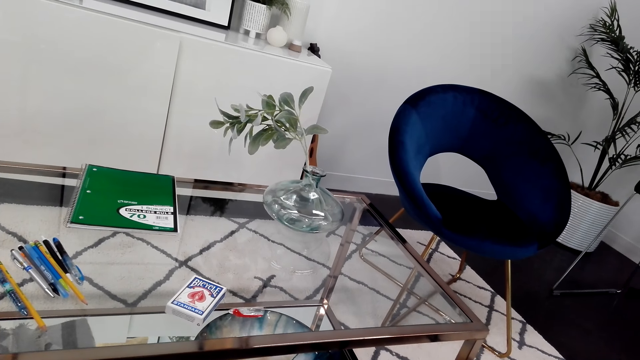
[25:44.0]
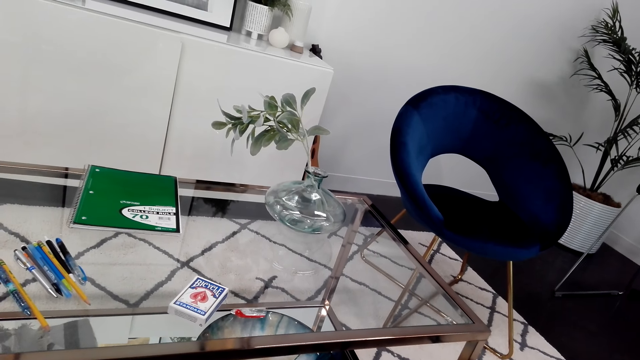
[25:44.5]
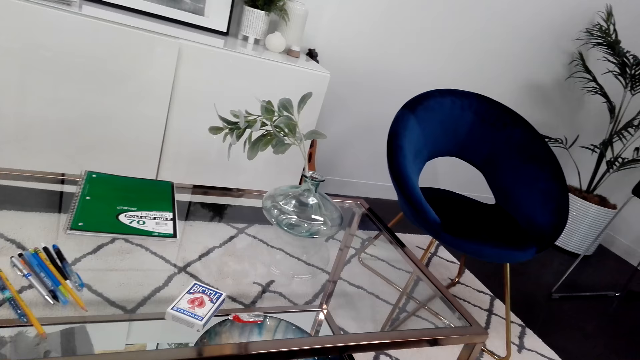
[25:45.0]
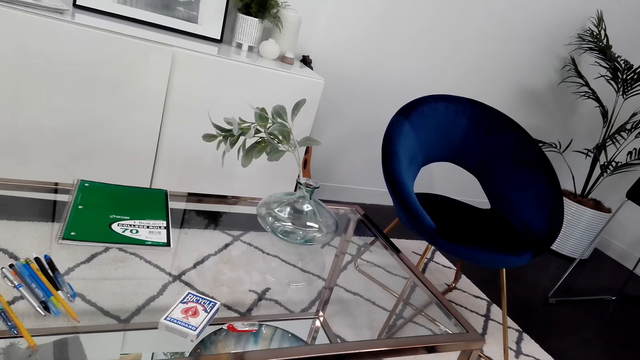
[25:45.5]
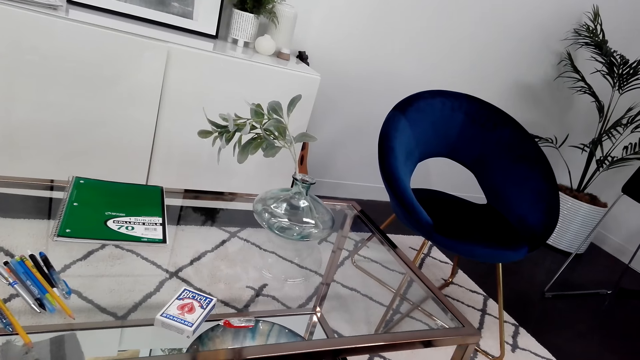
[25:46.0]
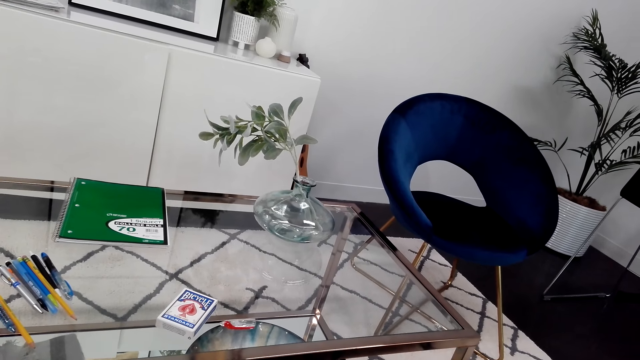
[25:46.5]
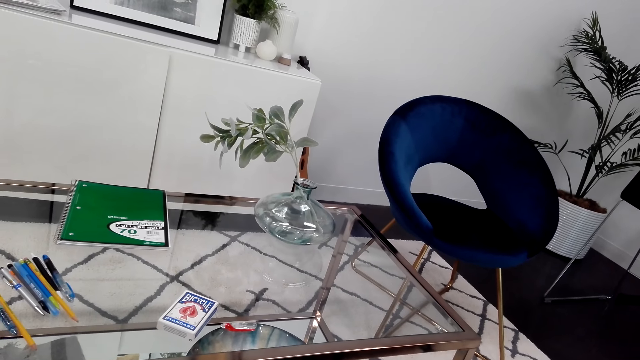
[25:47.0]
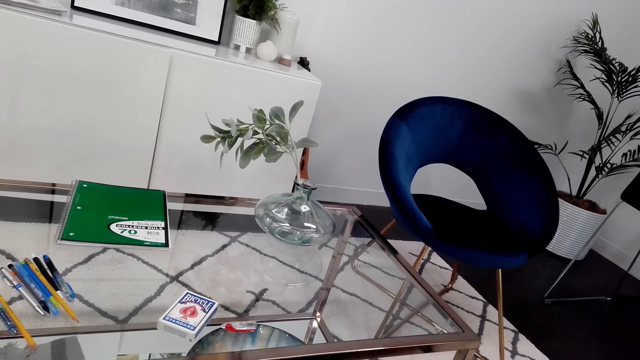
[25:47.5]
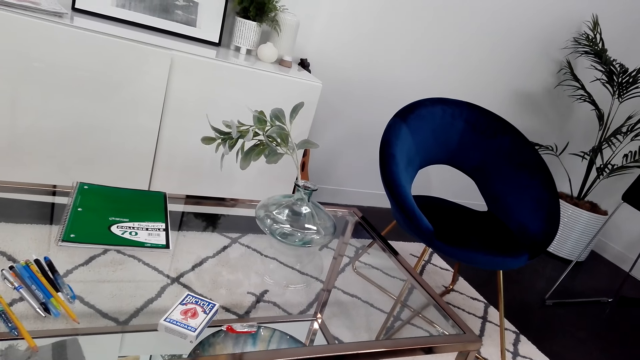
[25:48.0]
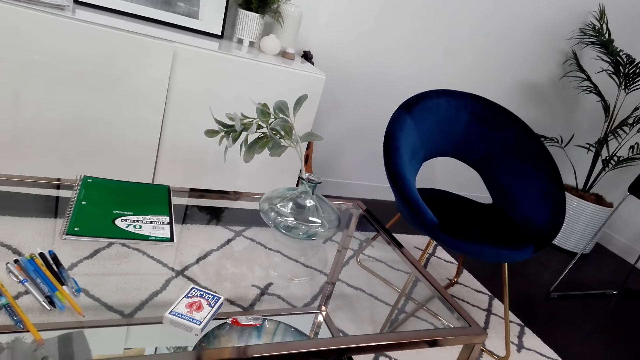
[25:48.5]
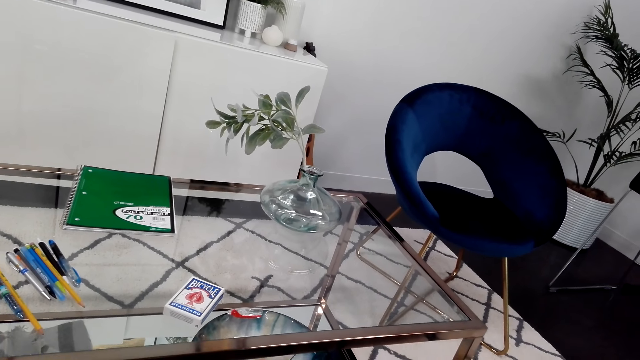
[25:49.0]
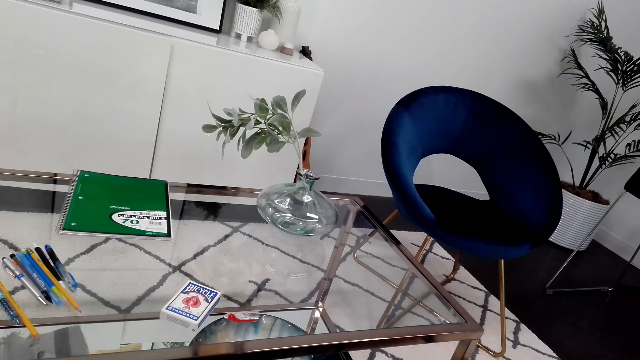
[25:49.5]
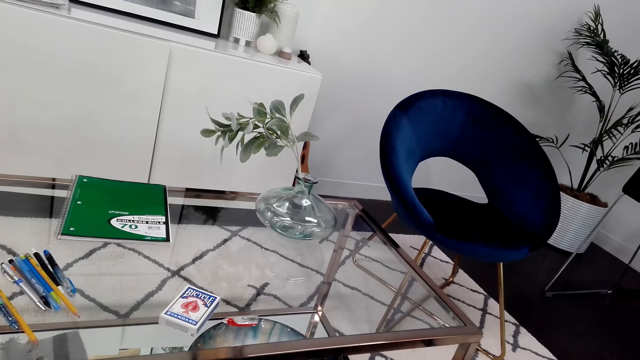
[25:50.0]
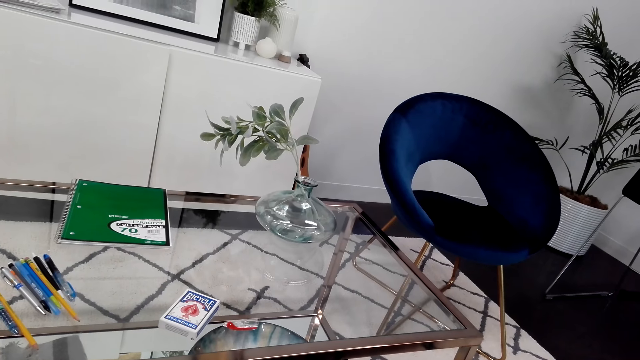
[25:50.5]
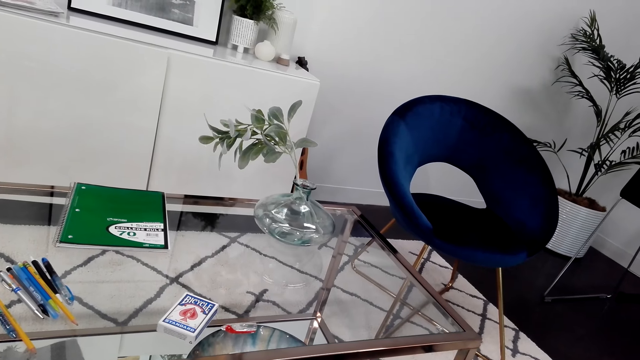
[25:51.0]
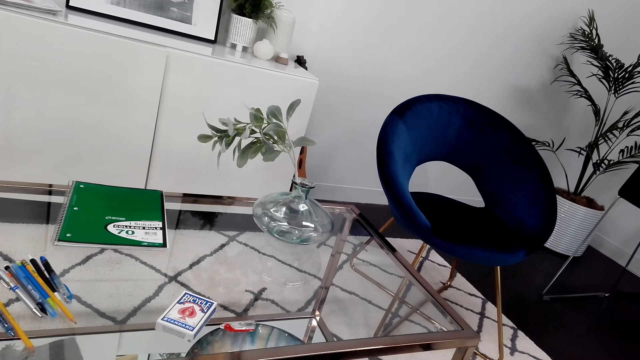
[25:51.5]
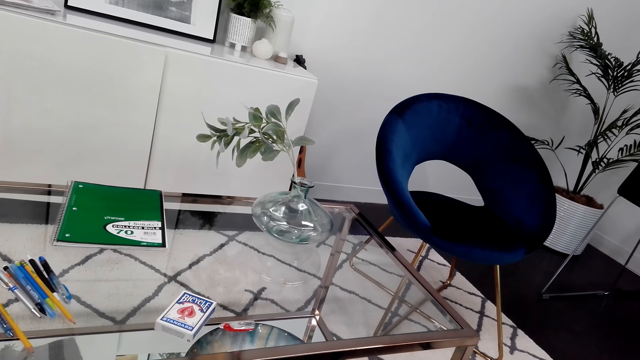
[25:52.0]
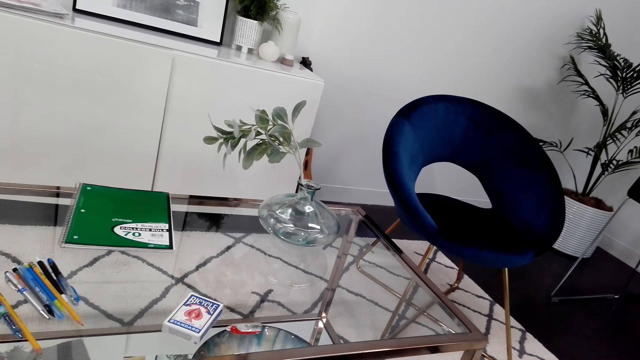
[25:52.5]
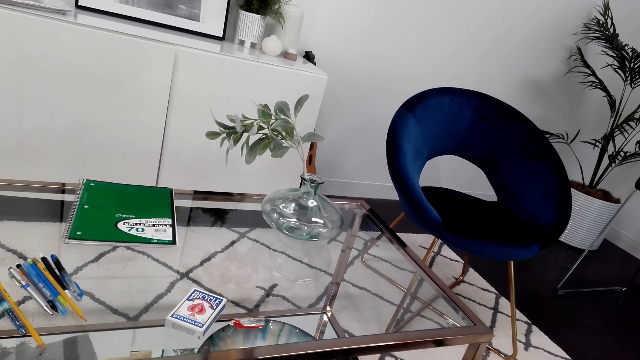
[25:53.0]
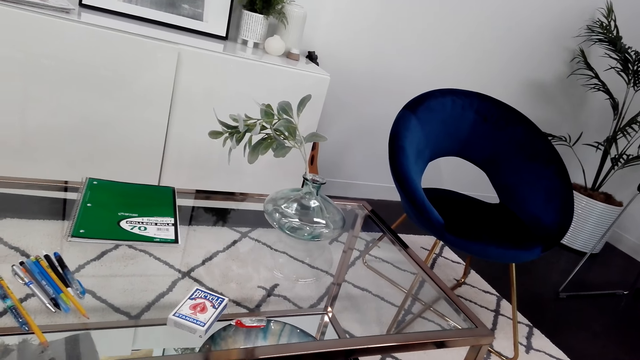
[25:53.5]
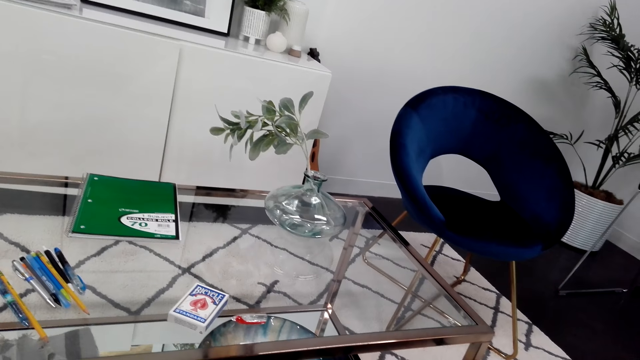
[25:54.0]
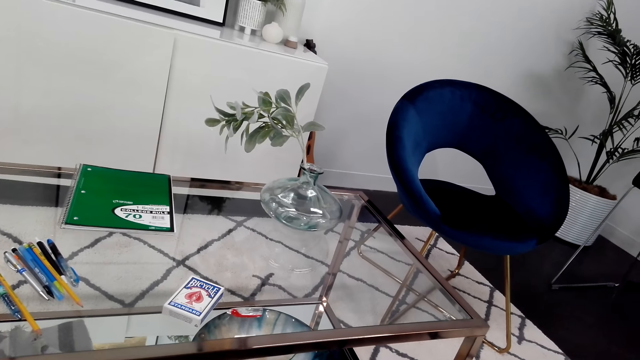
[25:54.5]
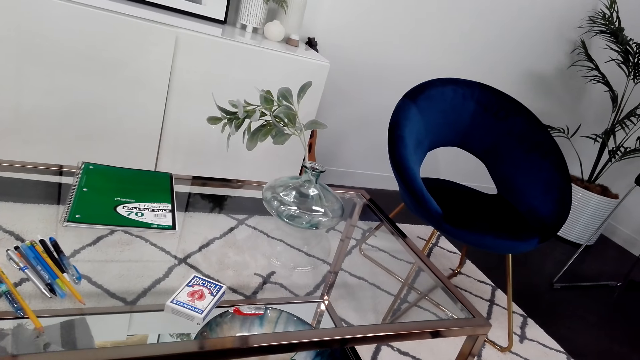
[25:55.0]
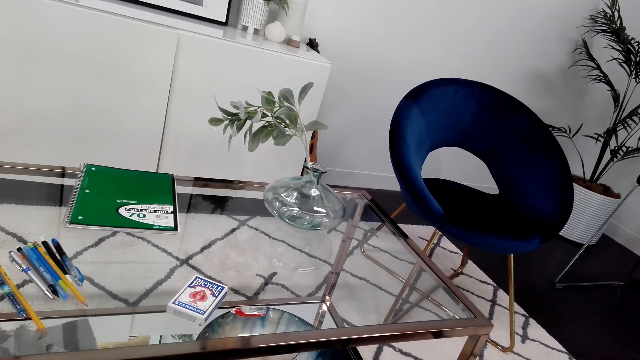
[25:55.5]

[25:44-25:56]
The camera wearer looks around.

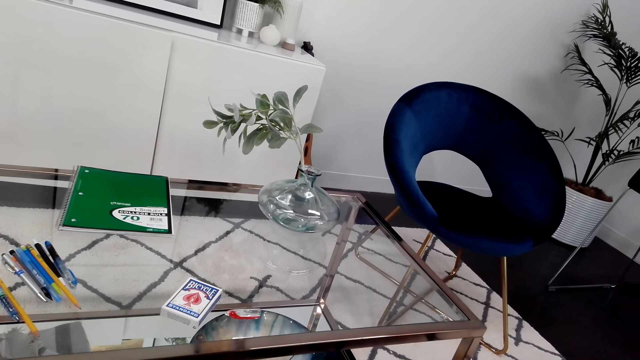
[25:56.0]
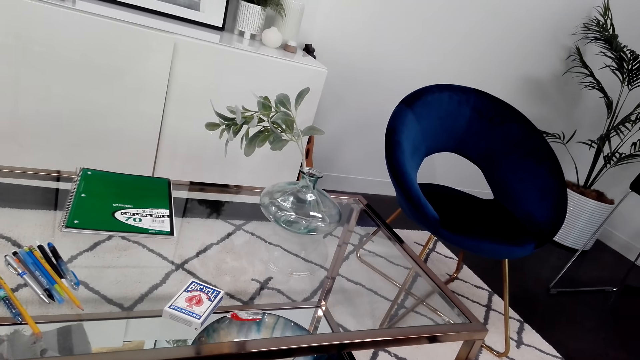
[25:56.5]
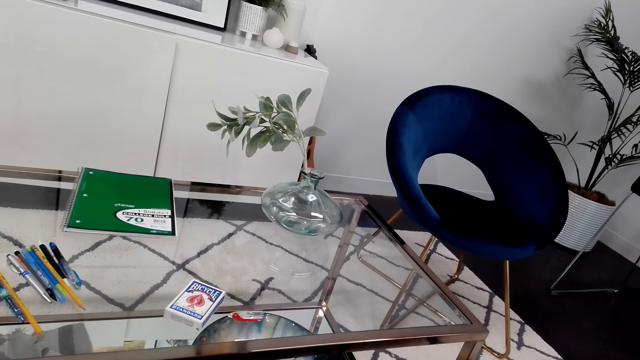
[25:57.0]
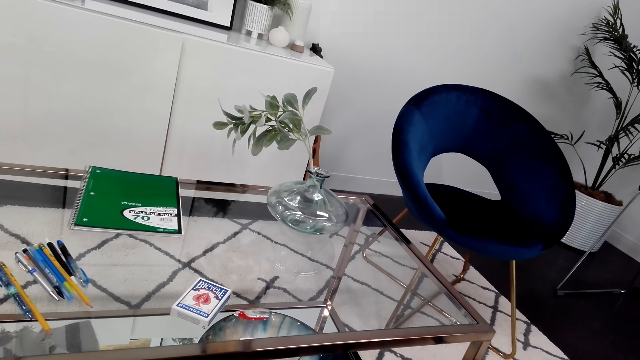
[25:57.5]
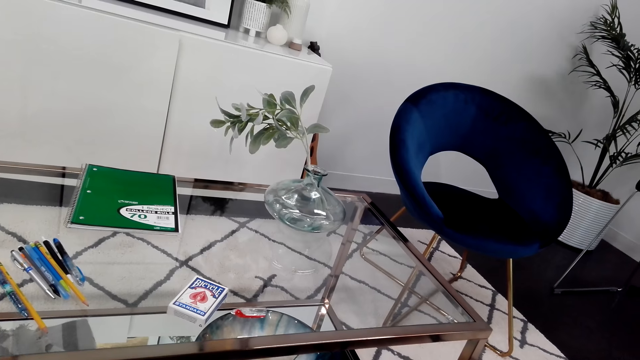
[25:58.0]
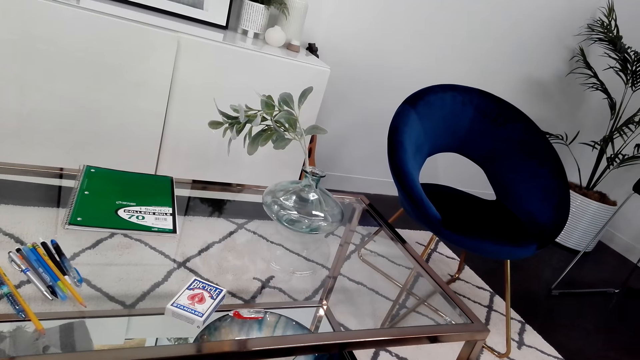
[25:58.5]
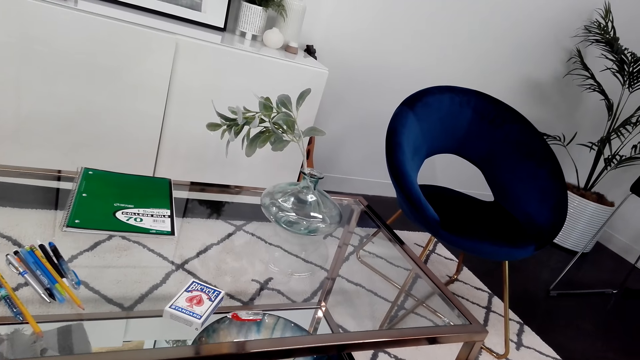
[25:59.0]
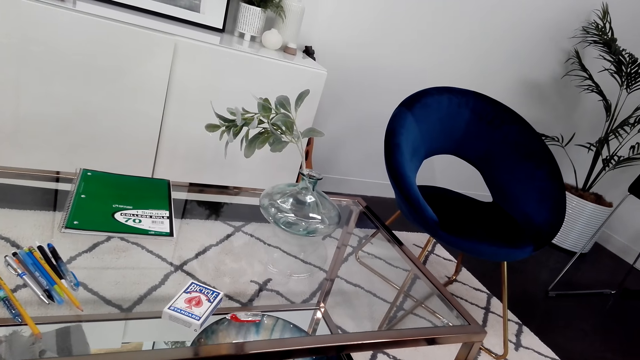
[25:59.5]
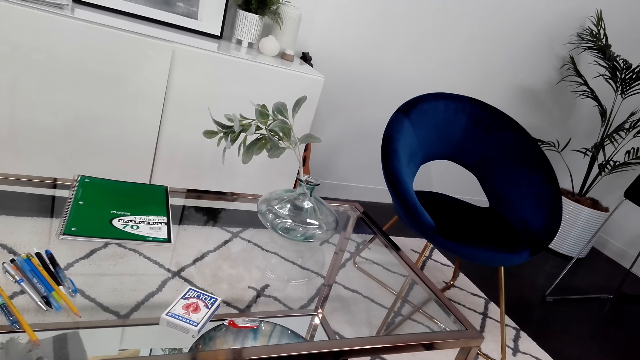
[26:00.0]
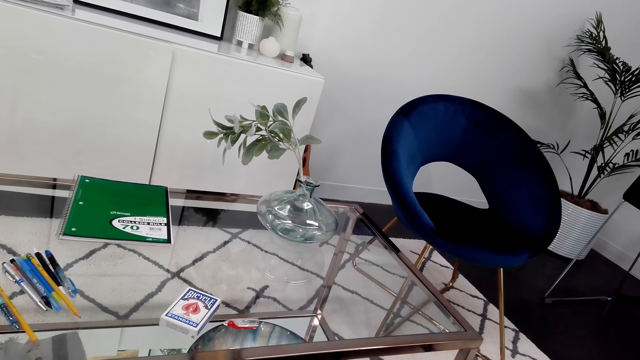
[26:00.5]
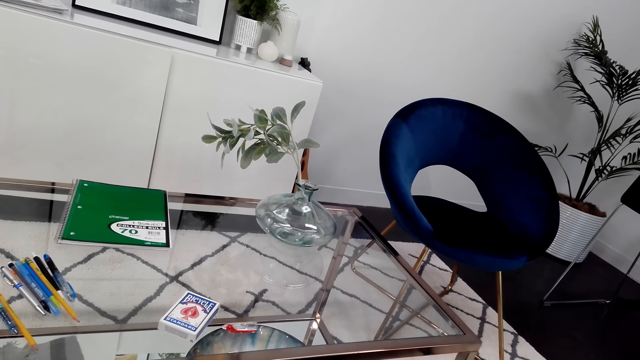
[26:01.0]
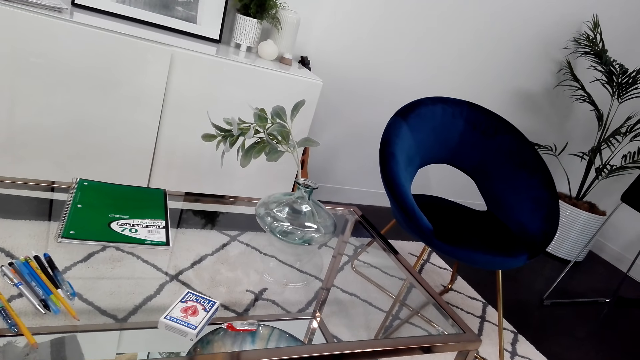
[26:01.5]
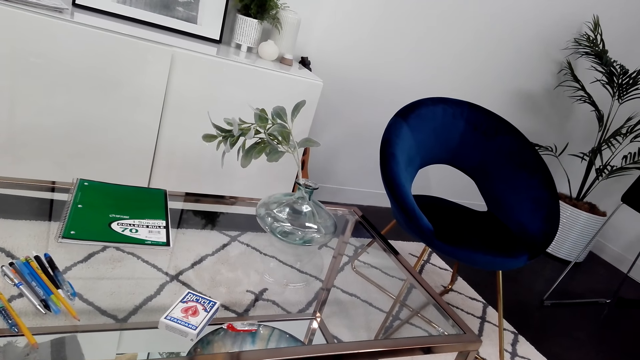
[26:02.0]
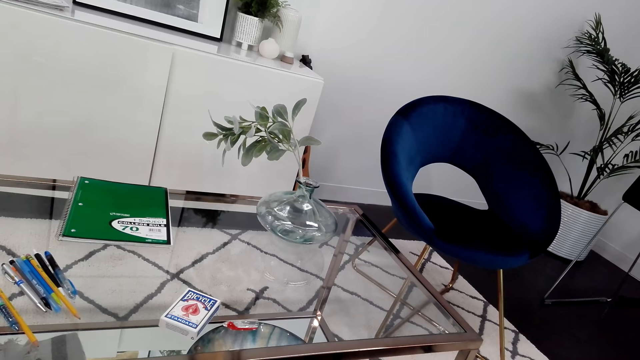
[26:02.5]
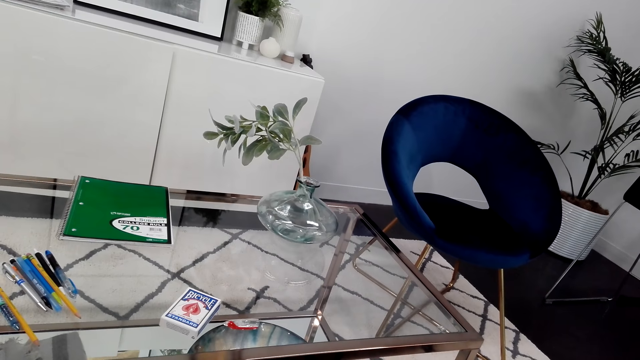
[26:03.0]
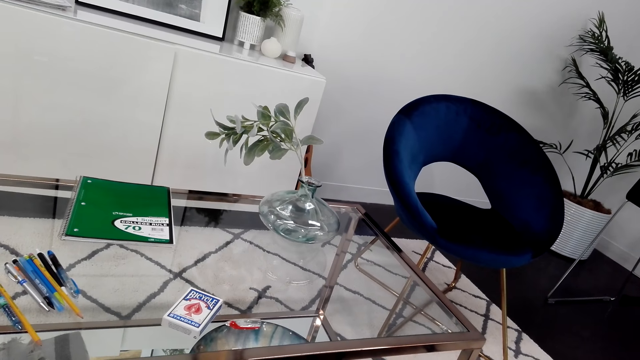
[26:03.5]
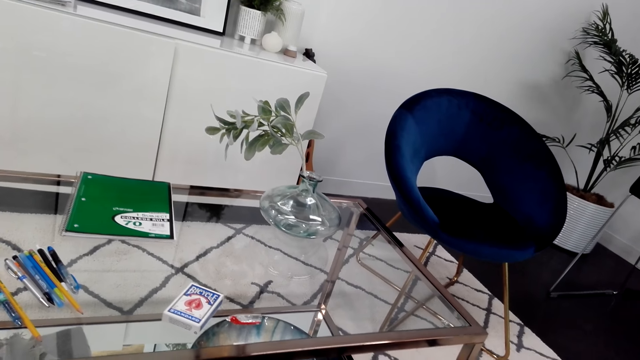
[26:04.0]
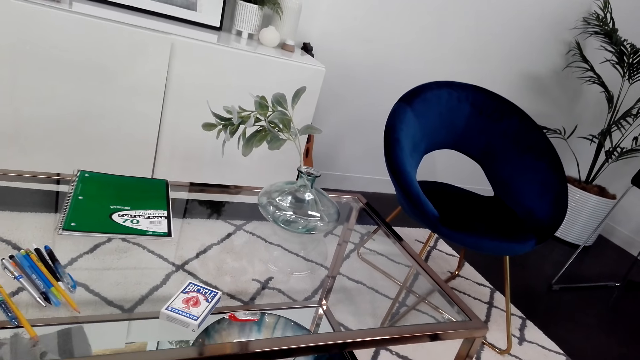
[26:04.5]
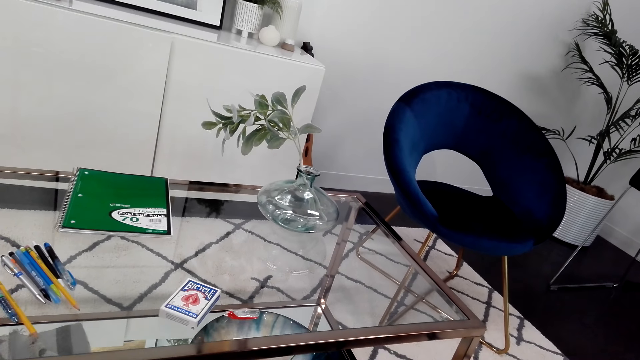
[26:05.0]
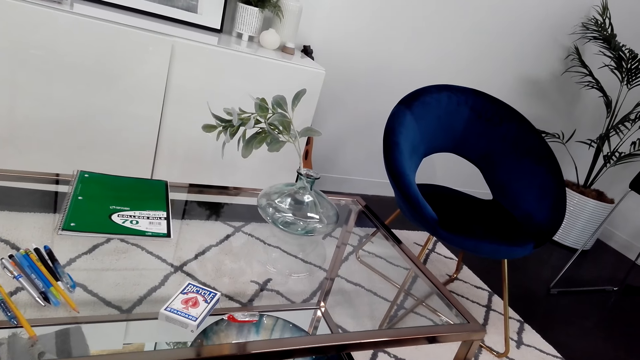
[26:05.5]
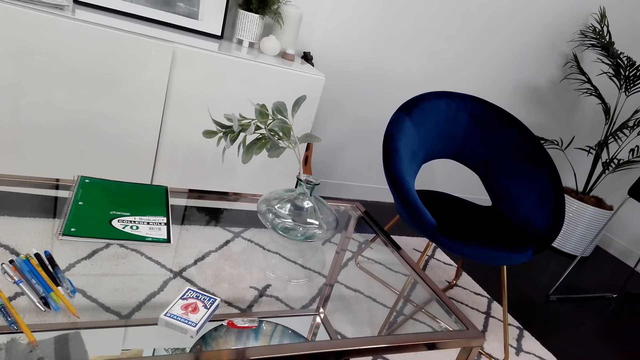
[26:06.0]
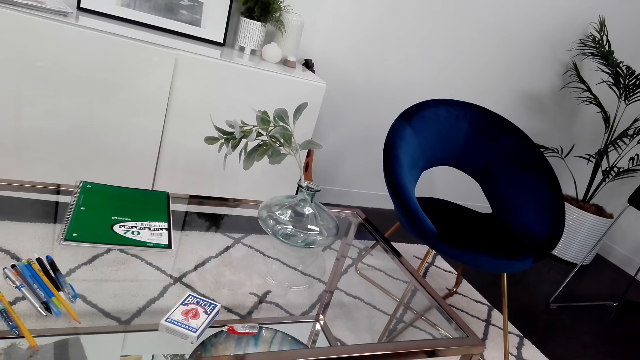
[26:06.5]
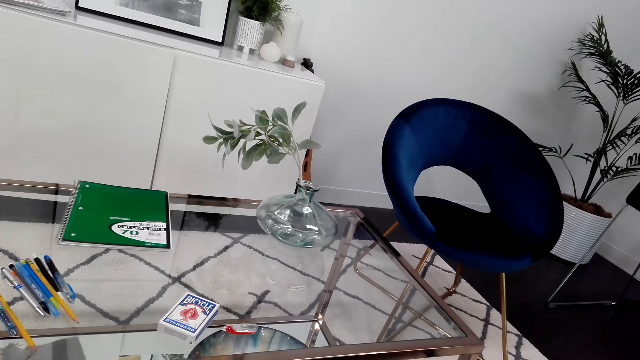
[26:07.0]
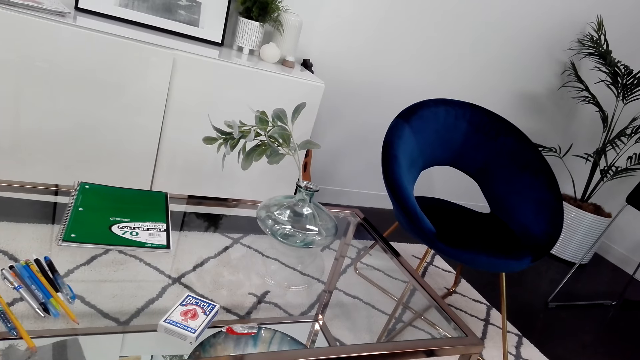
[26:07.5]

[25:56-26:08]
The camera wearer looks around.
